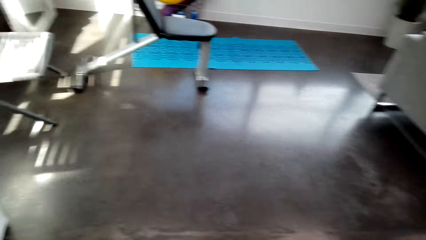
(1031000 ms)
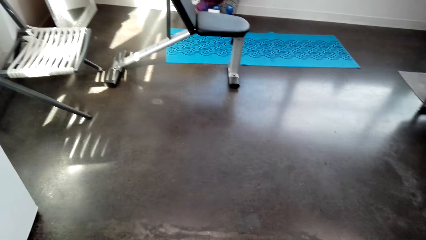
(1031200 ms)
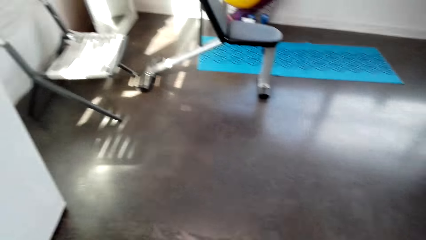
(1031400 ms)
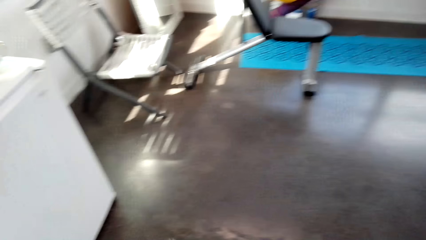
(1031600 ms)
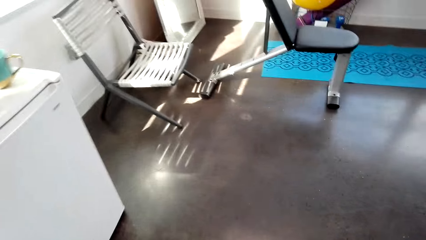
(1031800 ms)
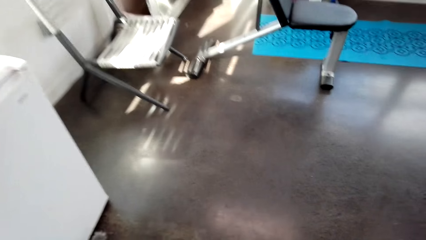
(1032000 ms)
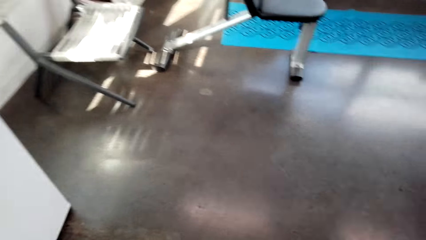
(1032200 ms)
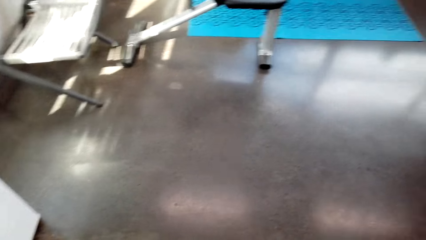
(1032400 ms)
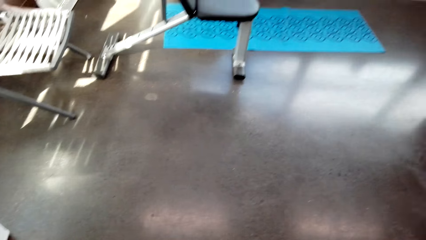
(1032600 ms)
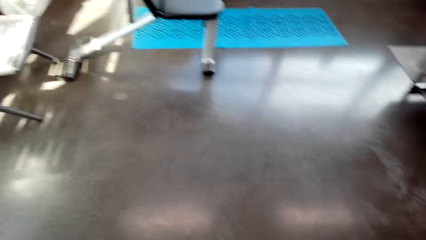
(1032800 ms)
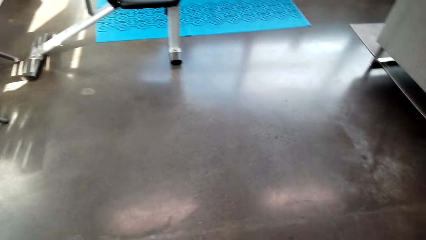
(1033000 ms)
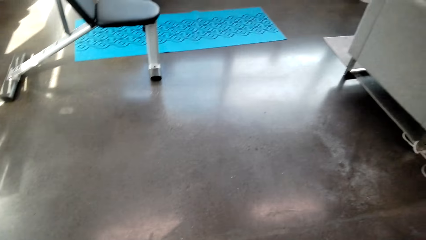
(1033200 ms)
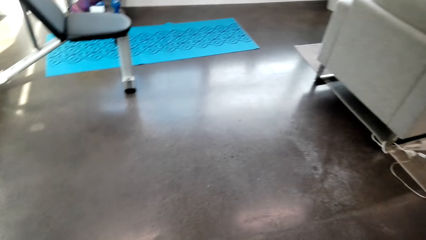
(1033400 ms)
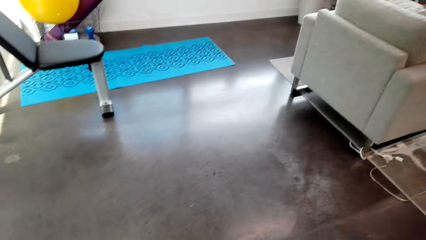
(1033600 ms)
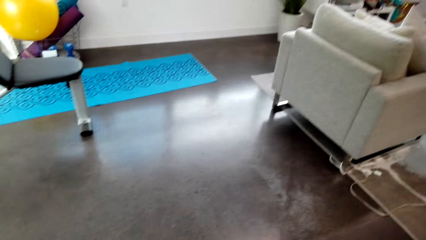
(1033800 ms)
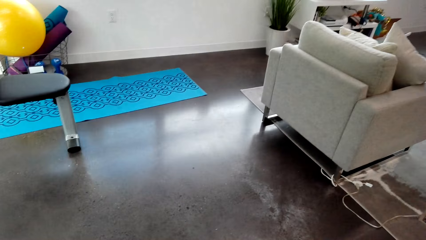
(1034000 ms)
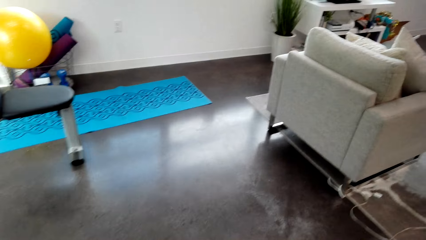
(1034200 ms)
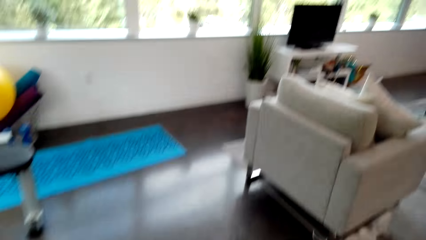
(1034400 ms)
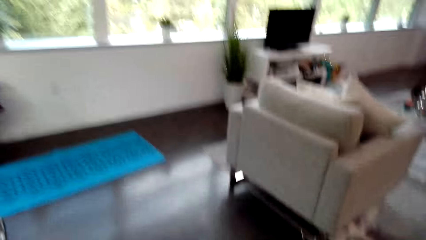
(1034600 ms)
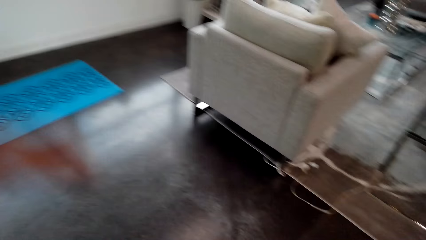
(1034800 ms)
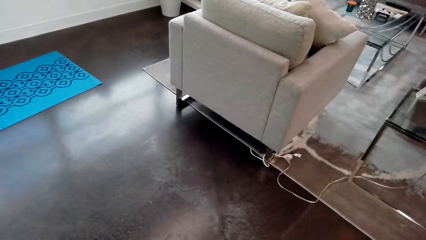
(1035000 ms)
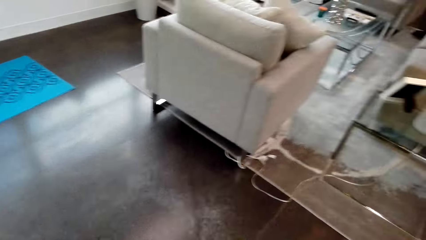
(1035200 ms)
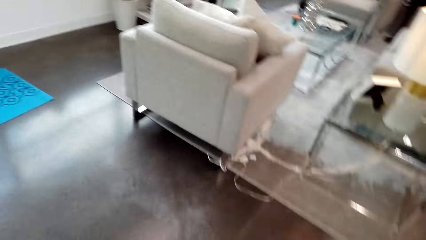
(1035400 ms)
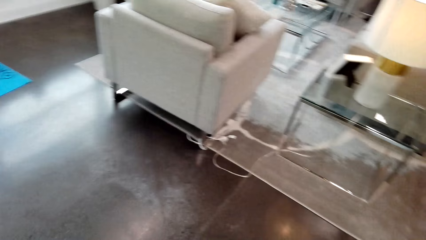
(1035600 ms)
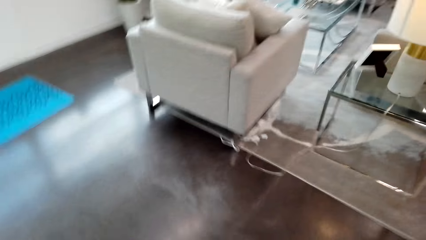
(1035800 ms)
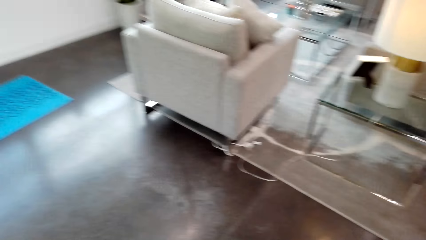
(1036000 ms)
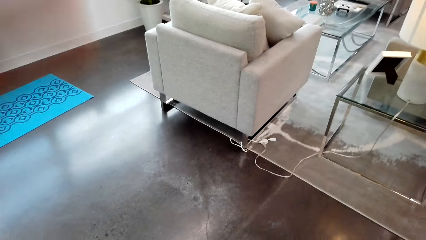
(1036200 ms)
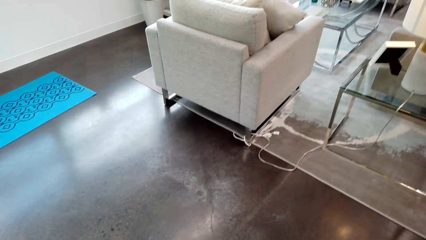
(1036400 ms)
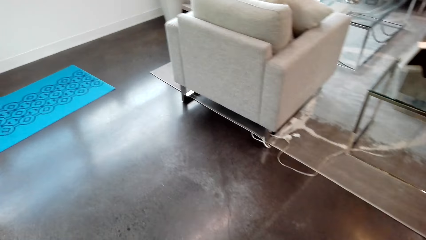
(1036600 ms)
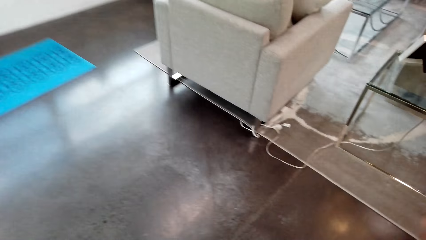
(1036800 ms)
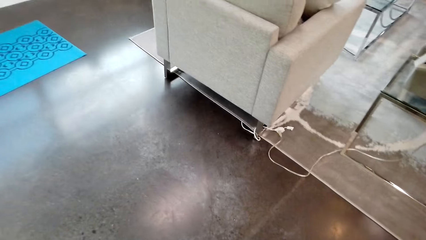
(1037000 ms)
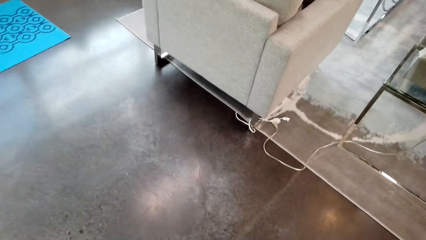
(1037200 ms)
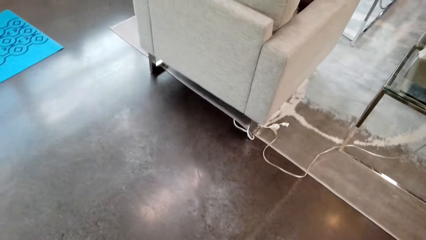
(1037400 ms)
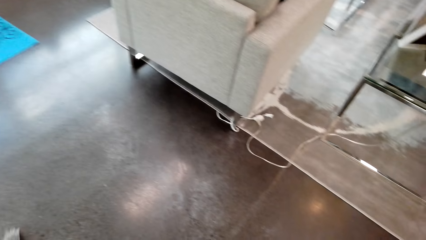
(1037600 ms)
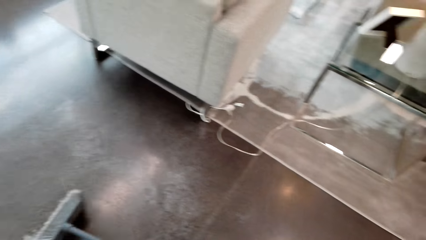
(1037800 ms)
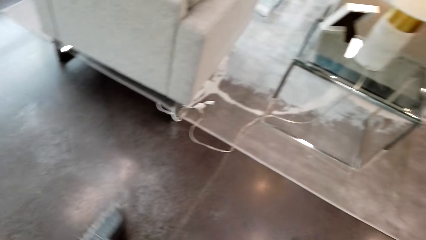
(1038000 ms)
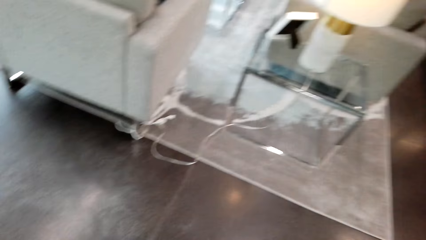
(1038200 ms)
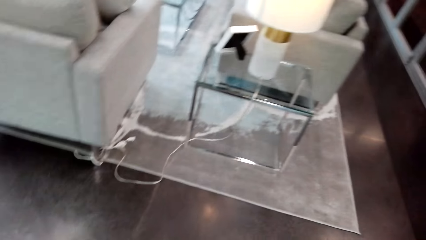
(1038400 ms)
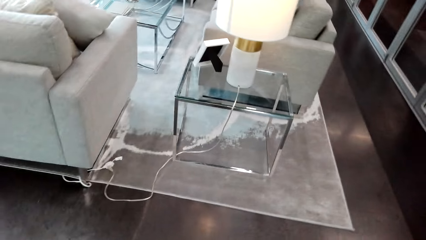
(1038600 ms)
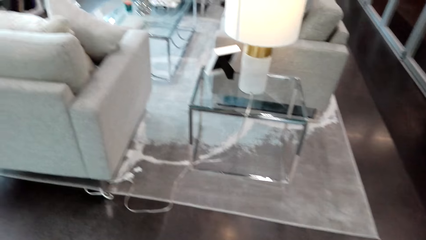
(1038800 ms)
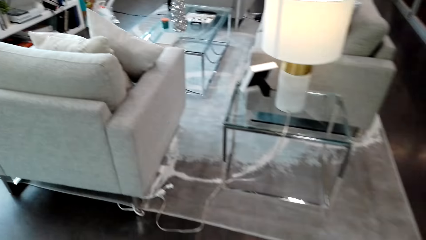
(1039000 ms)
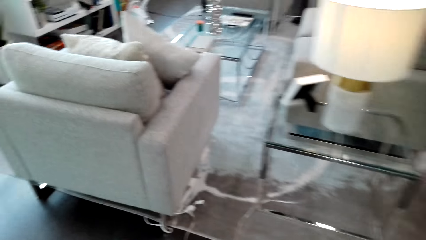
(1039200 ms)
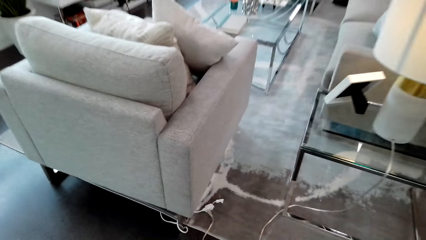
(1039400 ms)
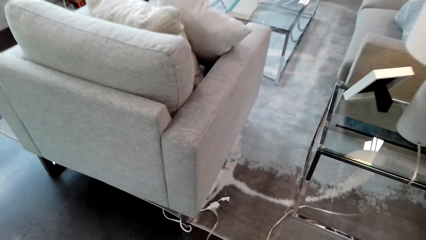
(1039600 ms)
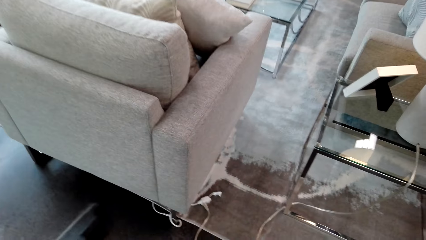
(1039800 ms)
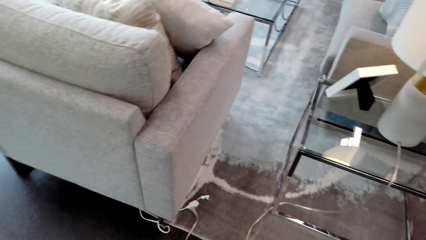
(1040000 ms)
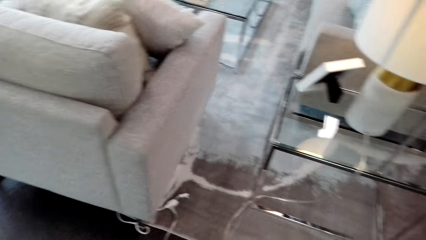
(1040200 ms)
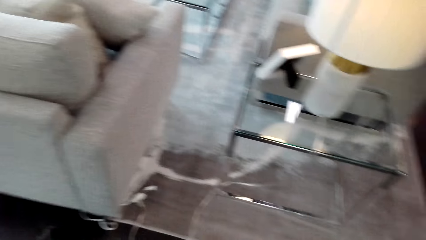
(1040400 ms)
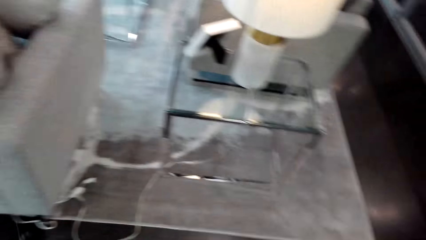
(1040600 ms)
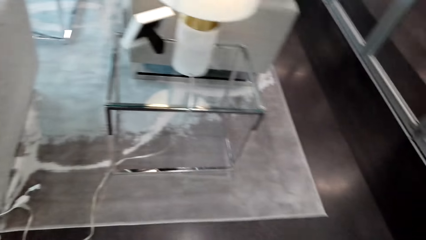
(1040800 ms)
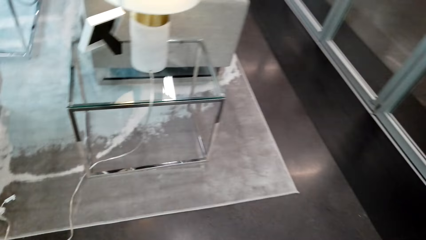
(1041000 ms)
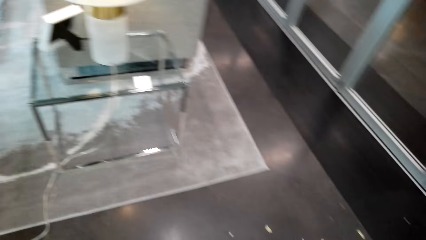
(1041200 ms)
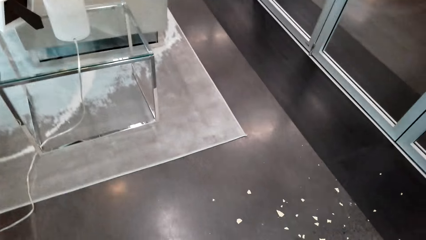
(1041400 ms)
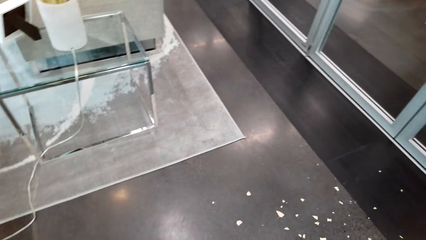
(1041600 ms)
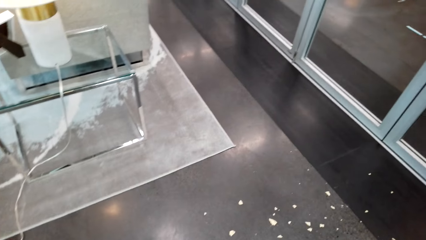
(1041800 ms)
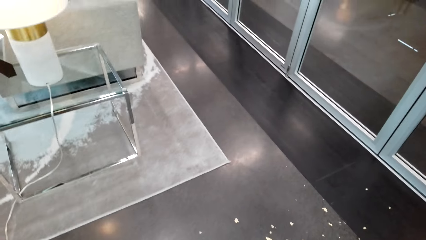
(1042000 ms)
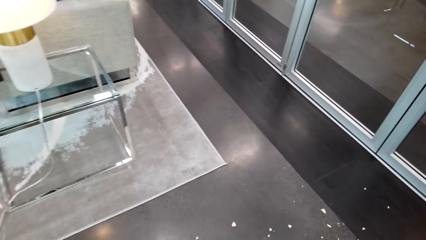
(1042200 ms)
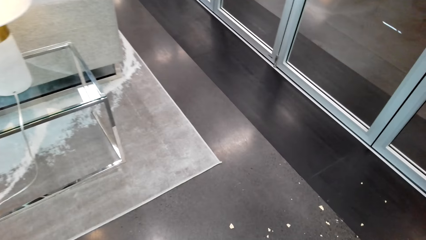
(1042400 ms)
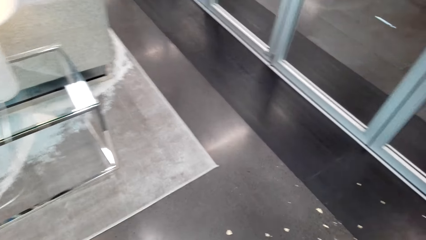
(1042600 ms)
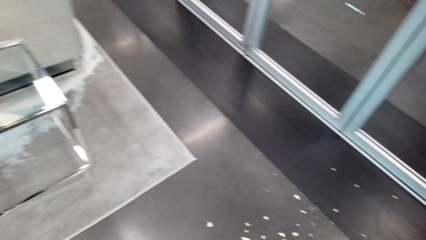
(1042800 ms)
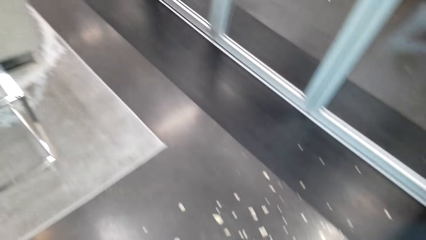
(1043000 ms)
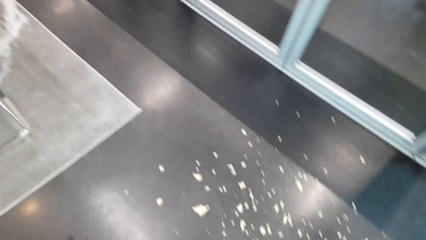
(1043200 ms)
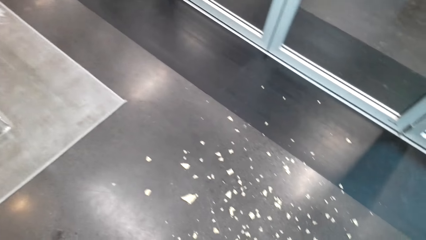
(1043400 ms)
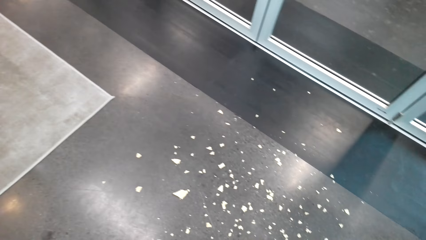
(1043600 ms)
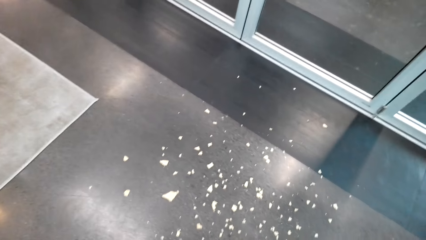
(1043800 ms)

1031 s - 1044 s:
The camera wearer raises a hand and lowers the hand. They swipe the floor with a hand broom.

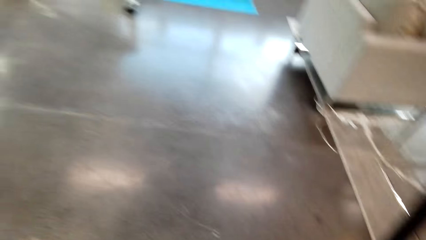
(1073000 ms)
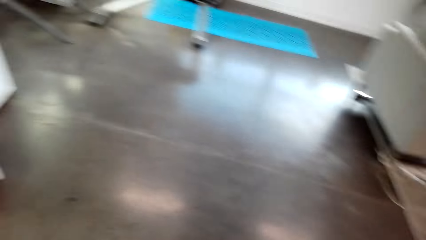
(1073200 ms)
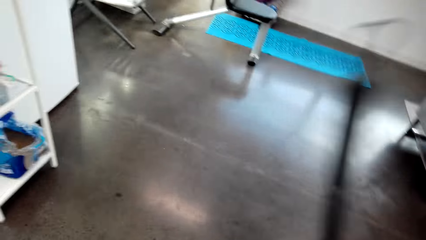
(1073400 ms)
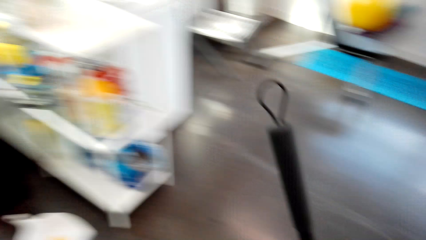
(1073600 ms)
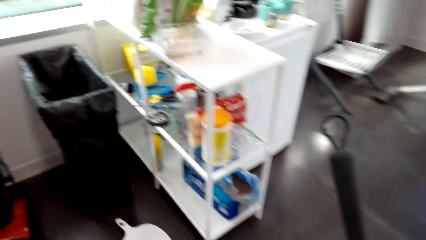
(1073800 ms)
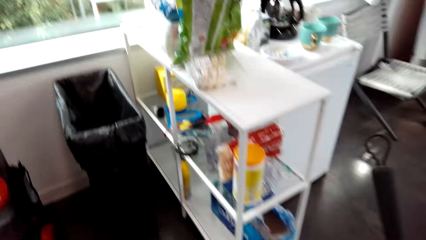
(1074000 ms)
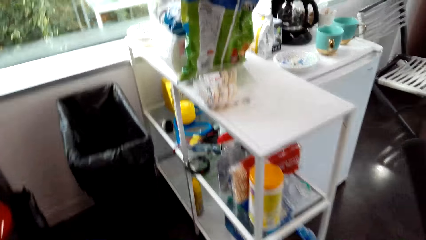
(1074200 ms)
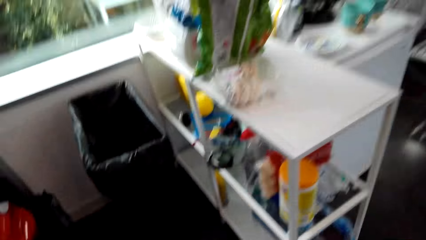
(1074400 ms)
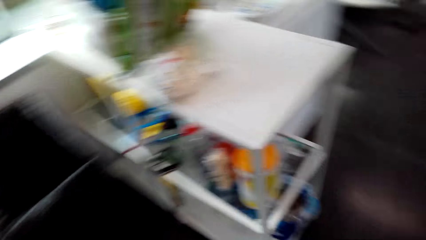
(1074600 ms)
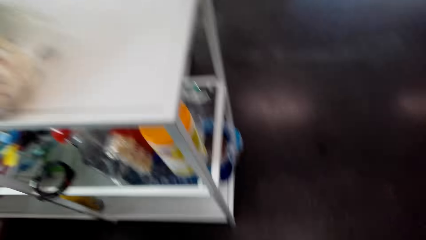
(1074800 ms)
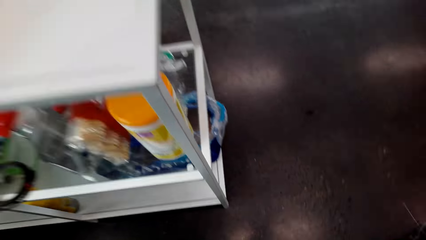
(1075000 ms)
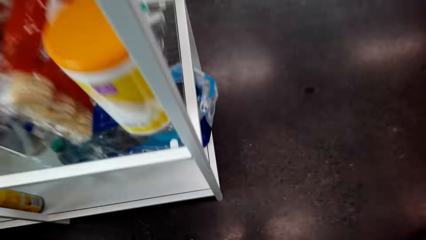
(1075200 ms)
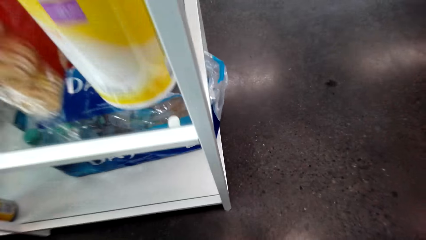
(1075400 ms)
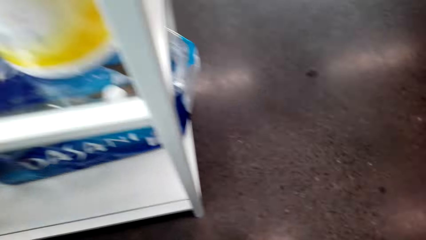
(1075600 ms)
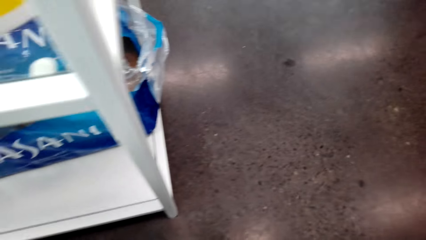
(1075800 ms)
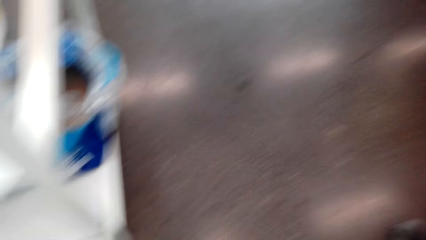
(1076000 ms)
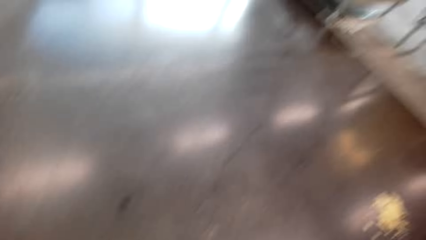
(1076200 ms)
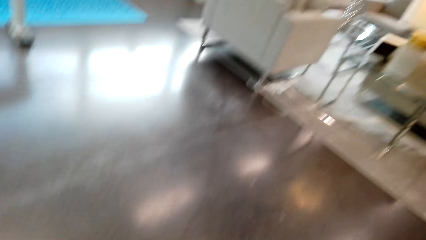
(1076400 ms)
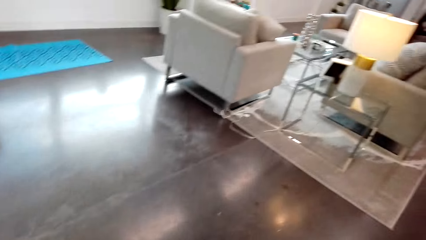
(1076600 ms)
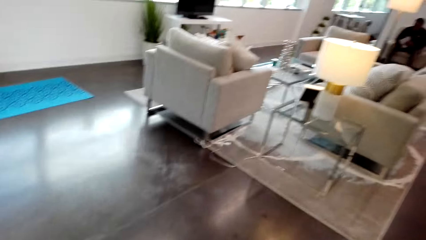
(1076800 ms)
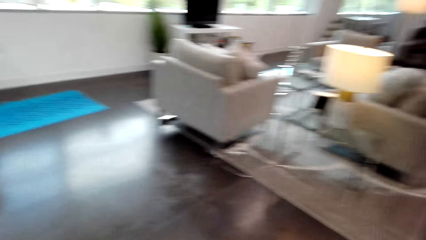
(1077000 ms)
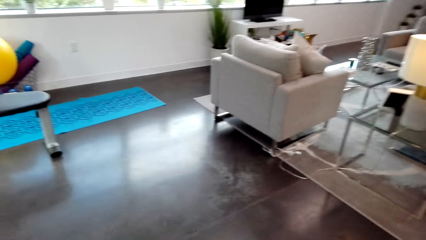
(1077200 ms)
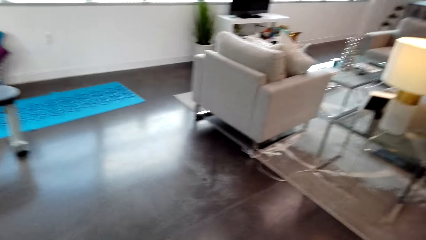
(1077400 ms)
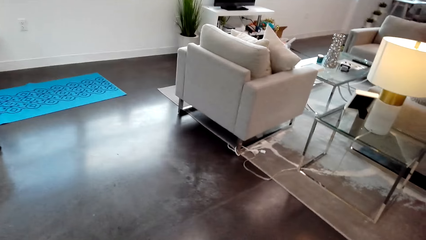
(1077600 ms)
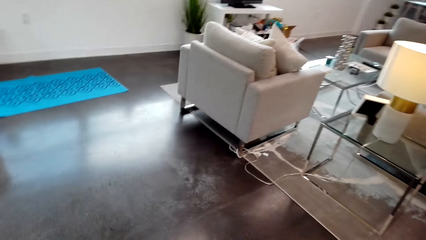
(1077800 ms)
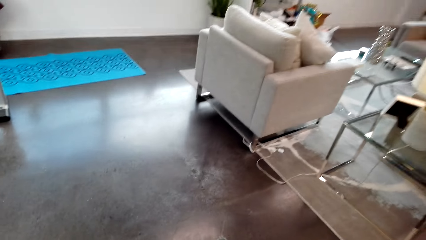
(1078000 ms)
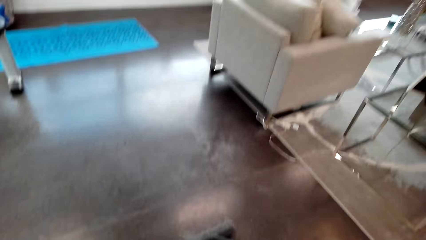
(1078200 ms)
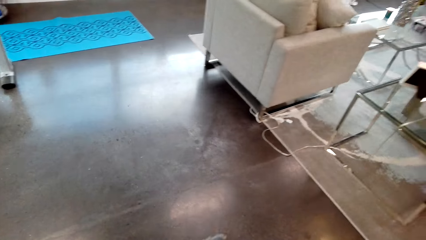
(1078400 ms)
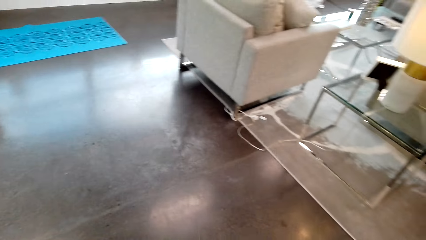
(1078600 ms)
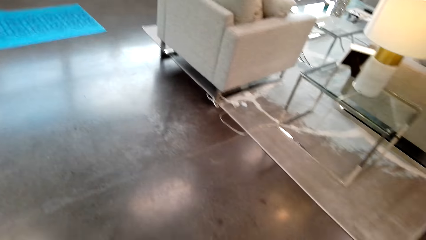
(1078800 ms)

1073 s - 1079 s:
The camera wearer picks up a dust pan from the floor. They move around.
